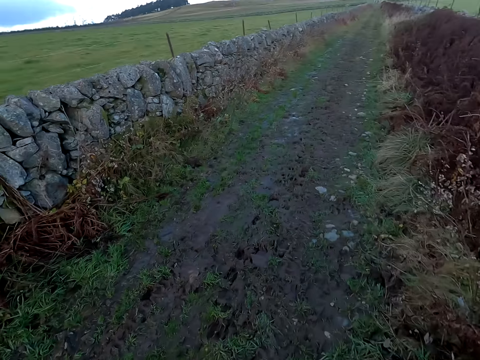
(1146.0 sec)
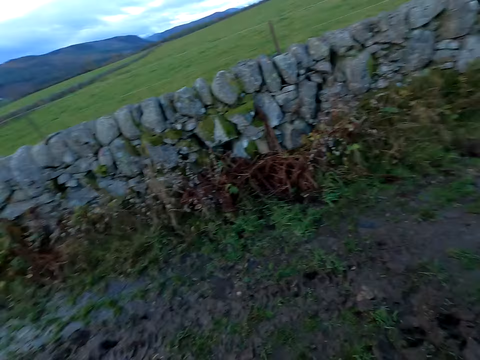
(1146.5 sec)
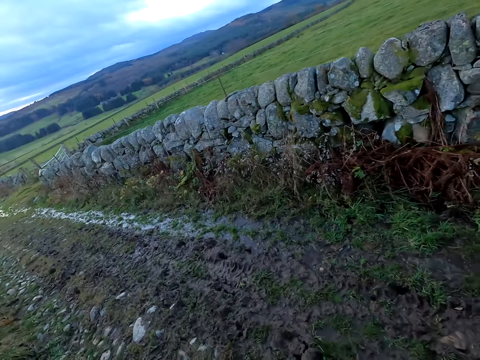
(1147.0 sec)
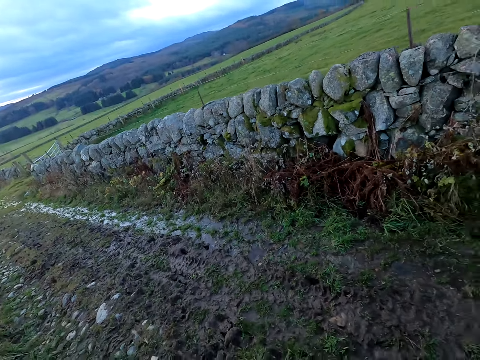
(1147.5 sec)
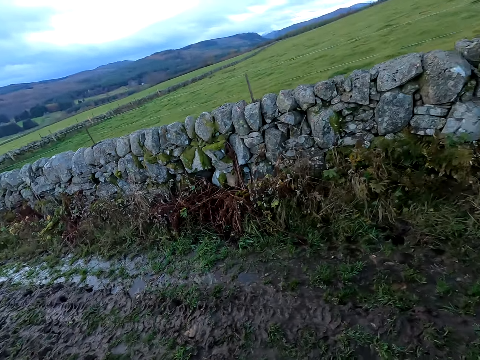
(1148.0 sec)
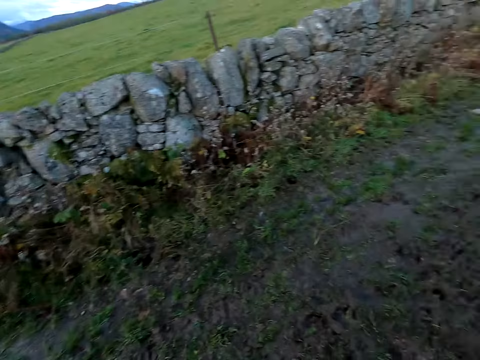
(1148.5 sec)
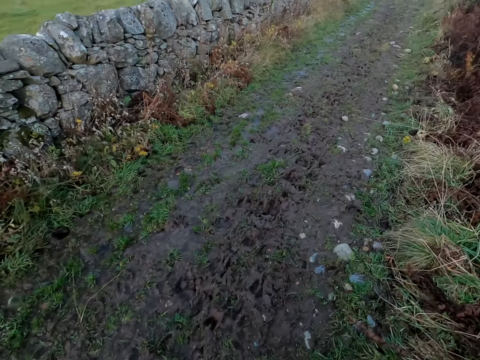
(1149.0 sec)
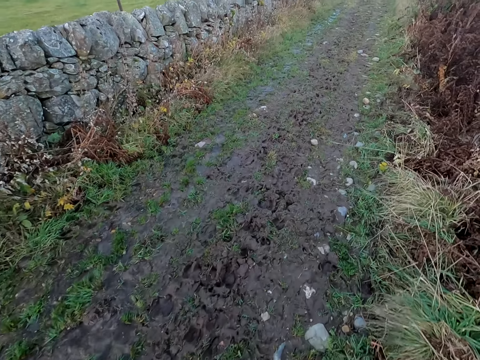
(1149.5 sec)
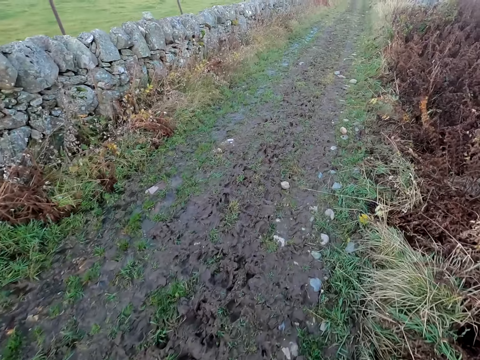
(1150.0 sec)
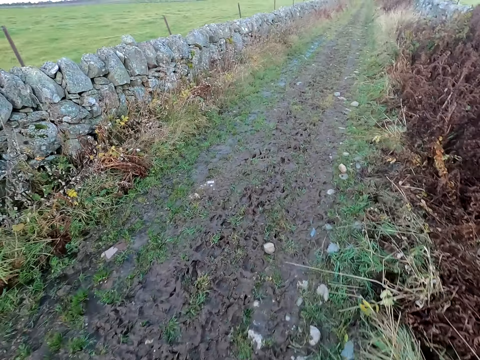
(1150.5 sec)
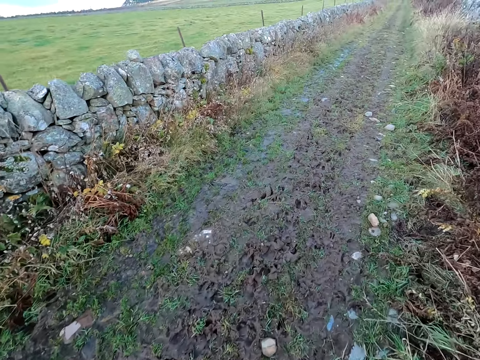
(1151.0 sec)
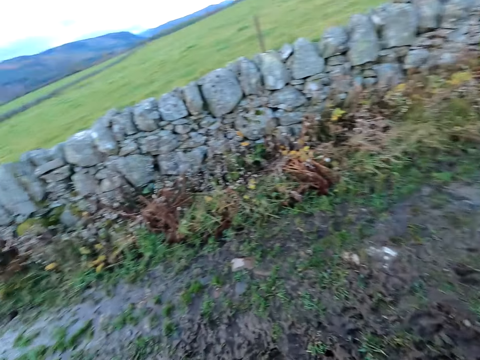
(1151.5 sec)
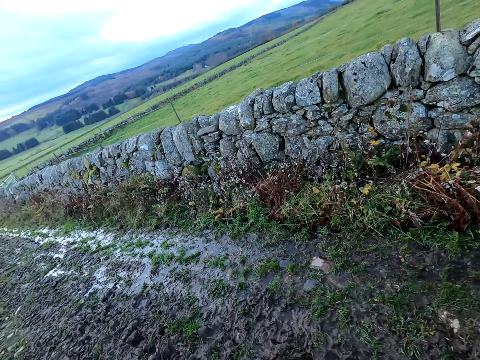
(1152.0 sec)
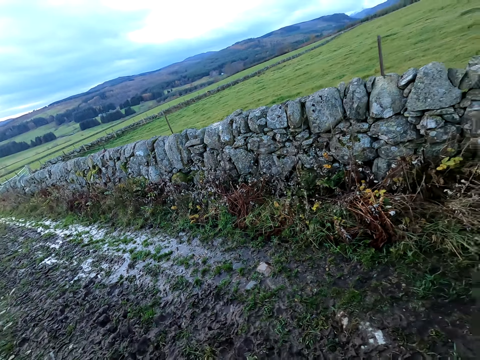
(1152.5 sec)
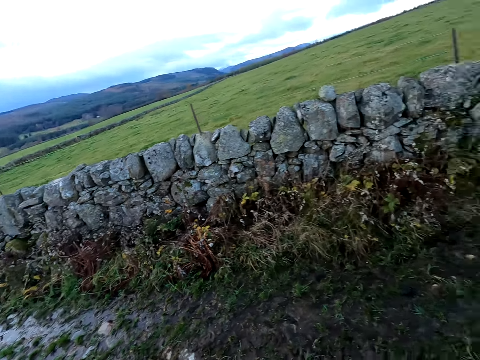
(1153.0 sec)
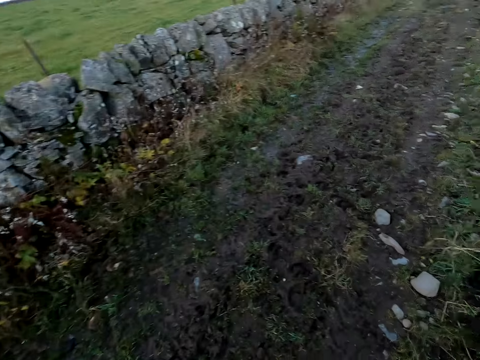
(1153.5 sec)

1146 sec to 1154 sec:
The camera wearer talks to the dog. They walk on the road.

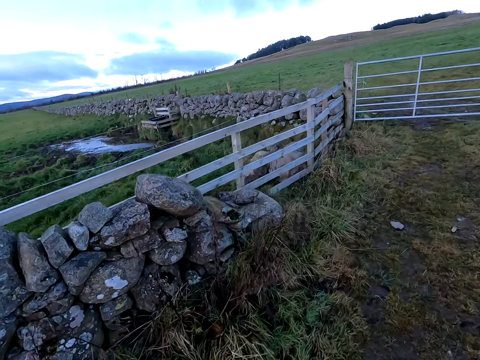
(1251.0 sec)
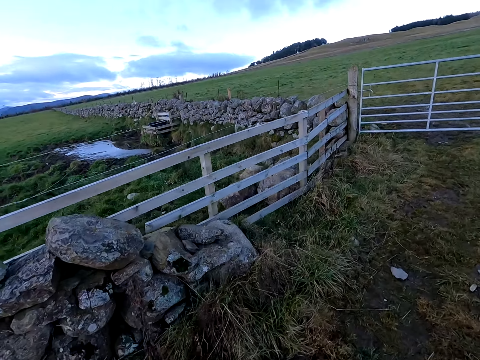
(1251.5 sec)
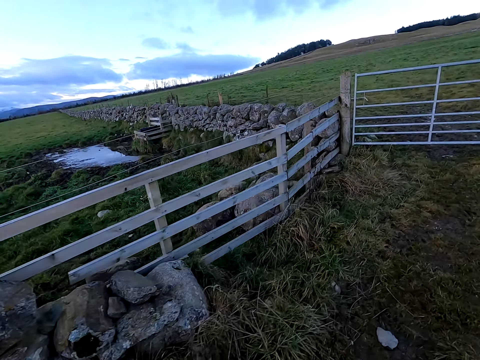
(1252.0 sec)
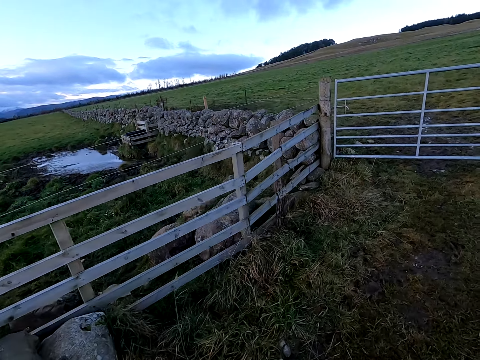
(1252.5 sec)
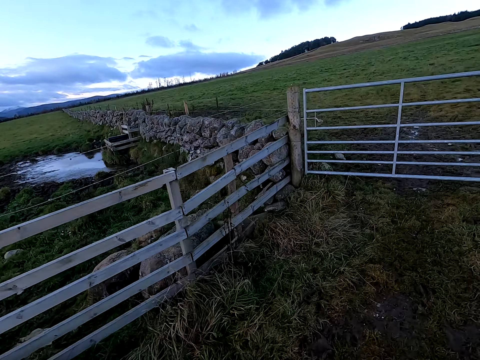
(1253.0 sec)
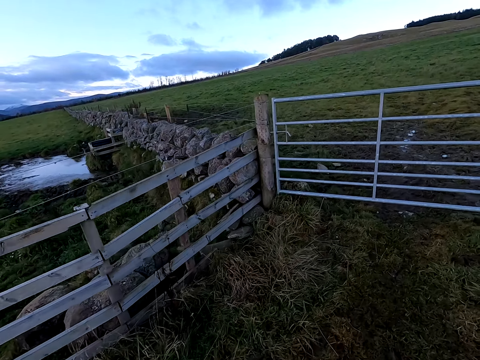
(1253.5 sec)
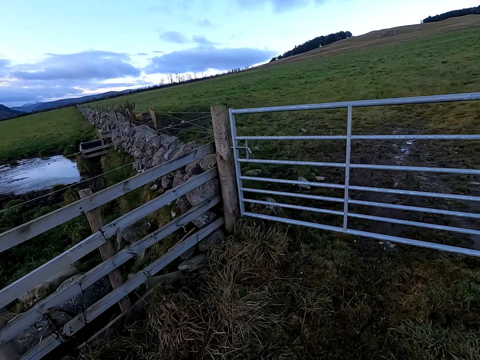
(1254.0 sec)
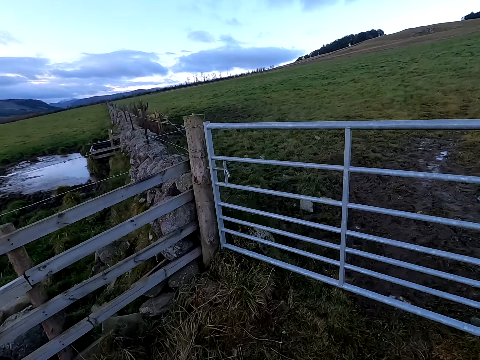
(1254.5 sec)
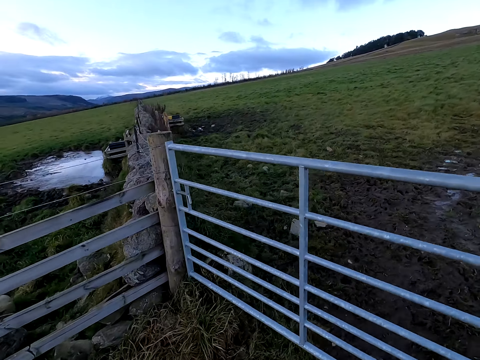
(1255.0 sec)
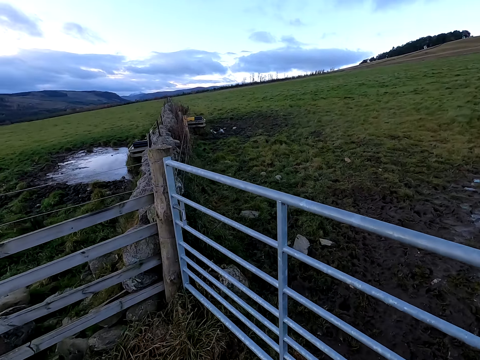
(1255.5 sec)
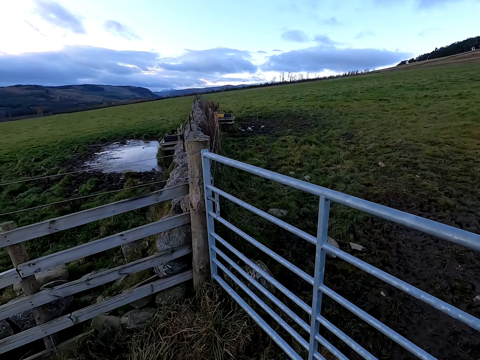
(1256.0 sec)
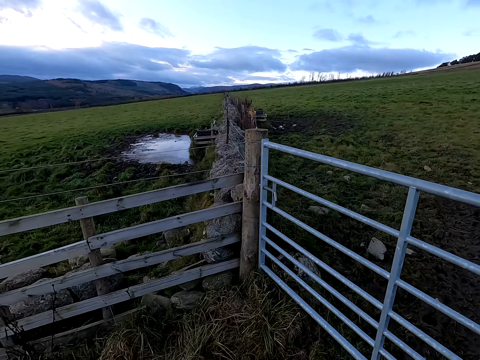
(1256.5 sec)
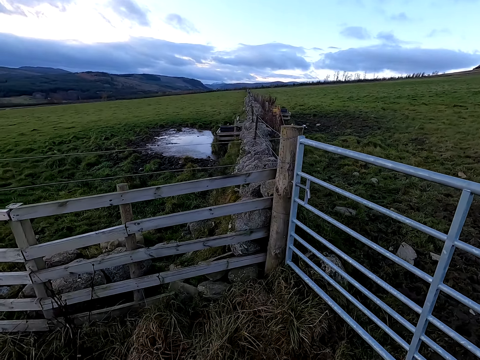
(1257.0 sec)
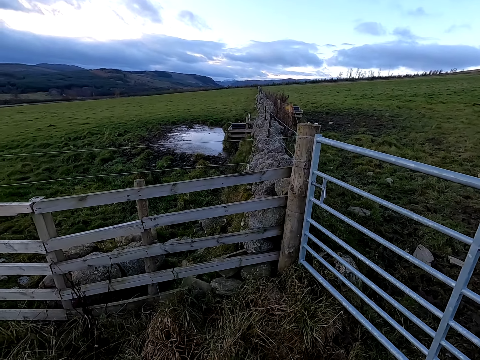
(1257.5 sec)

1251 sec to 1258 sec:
The camera wearer interacts with the dog.

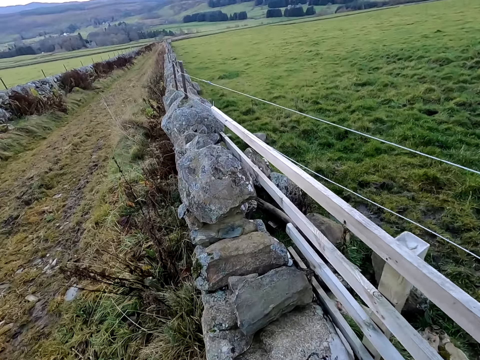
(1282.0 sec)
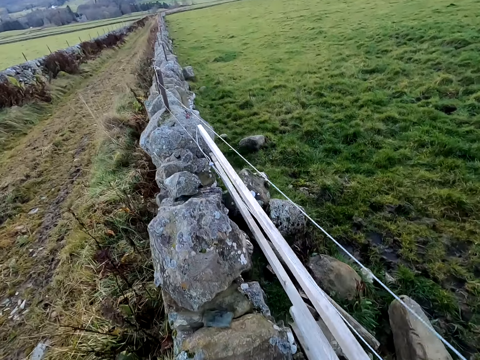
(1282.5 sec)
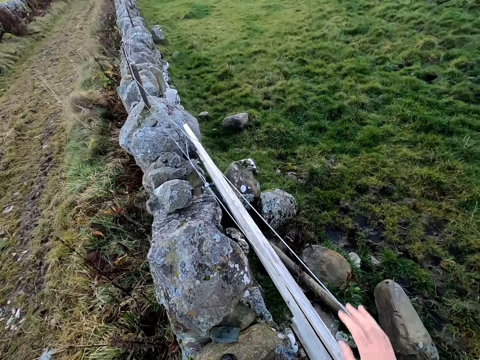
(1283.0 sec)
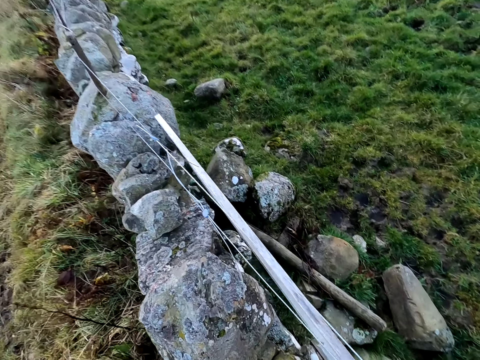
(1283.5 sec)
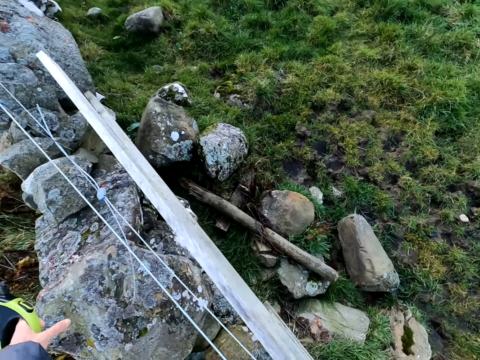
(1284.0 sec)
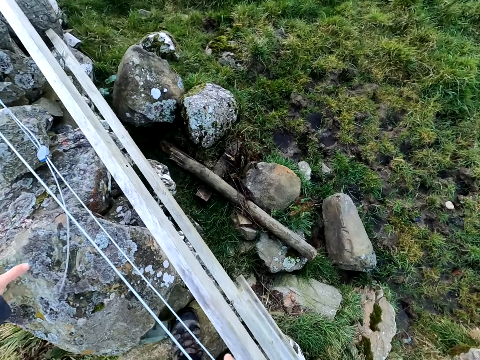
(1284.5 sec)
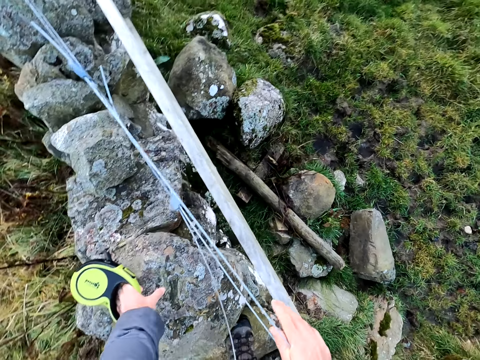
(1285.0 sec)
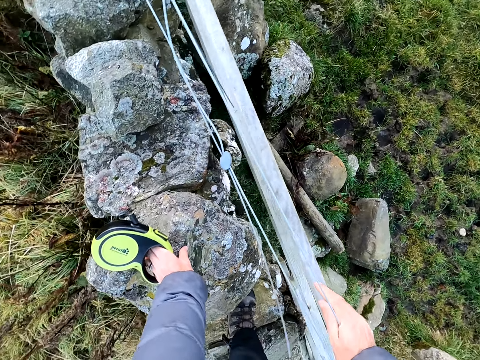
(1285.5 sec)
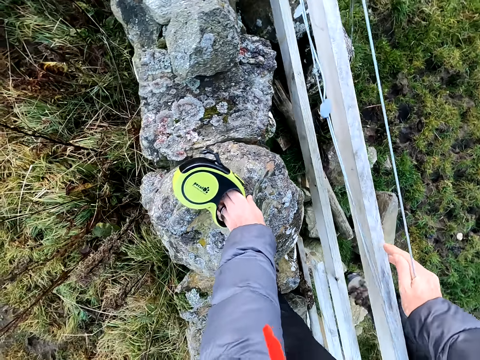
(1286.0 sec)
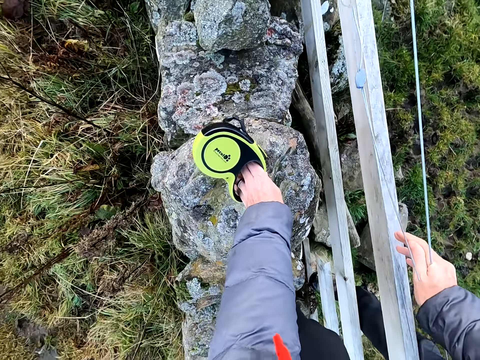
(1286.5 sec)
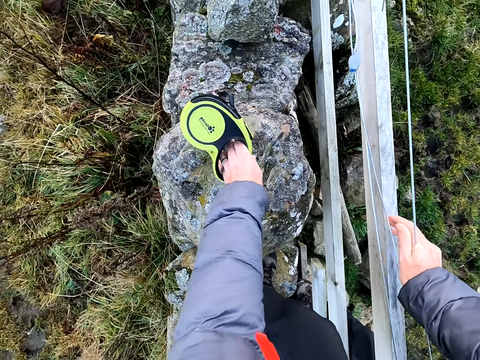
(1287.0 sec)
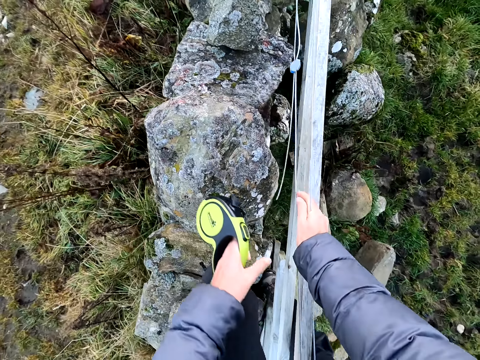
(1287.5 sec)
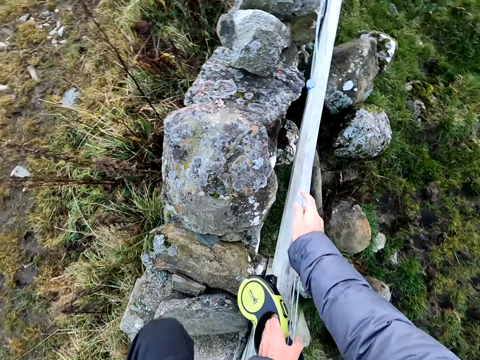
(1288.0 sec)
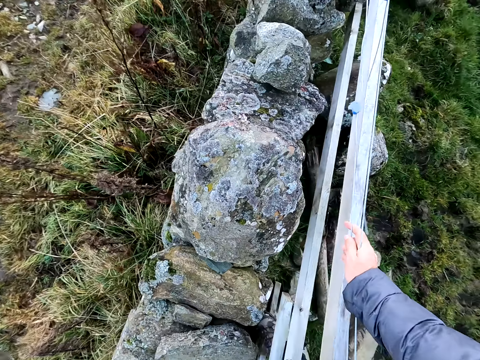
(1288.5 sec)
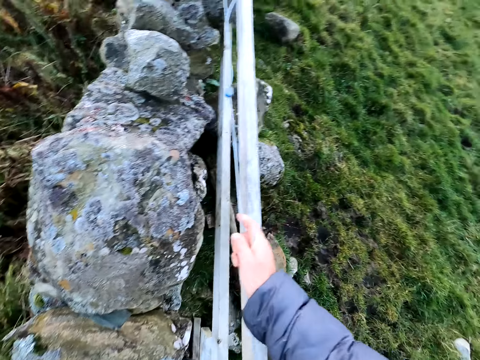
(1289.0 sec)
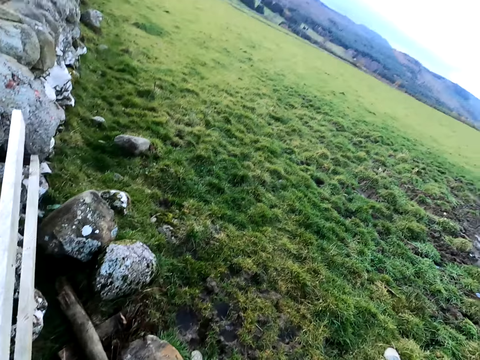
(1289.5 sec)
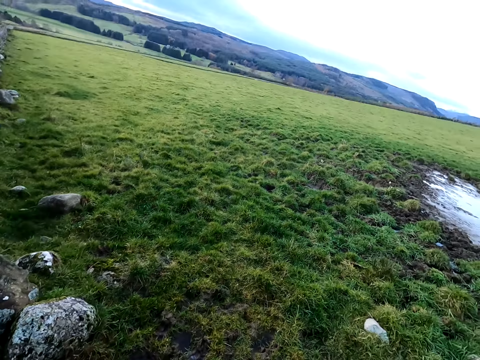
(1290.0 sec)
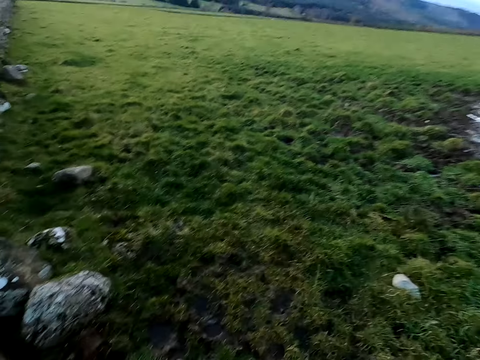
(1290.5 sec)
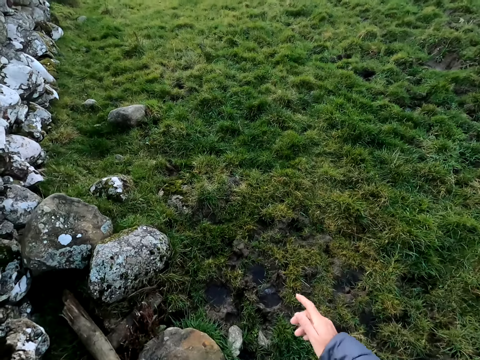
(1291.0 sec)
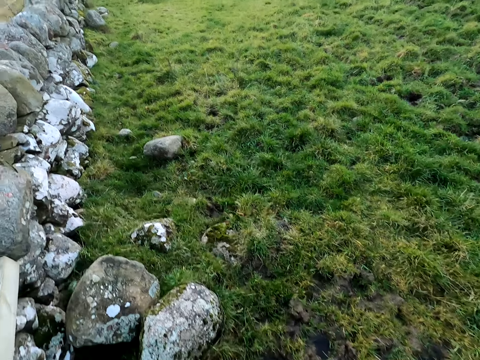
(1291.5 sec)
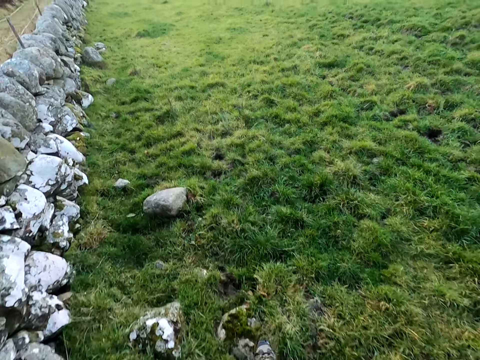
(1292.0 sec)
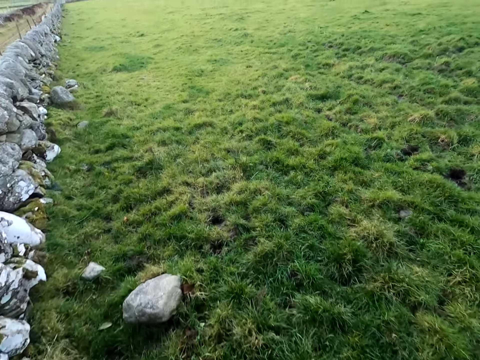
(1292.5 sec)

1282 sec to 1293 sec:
The camera wearer places his right hand on a fence wire. He places his left hand on a rock with the dog leash in his left hand. He places his right leg on a rock. He crosses the fence. He walks on a field.
